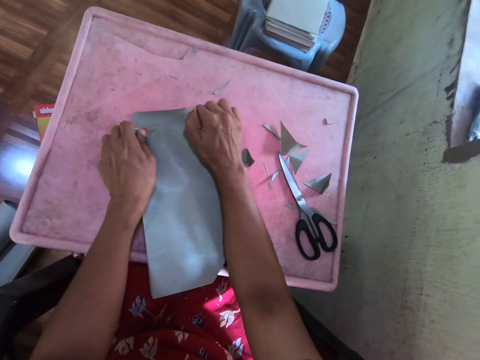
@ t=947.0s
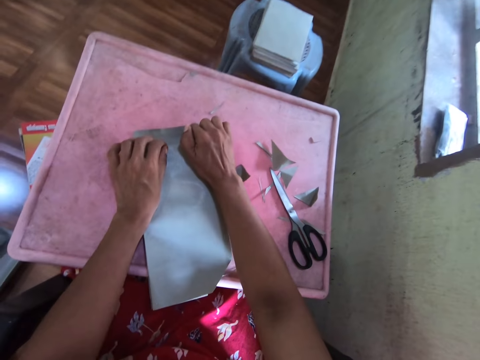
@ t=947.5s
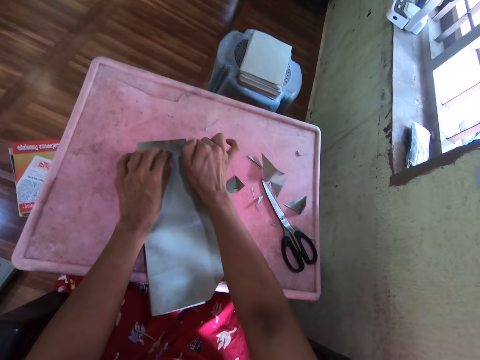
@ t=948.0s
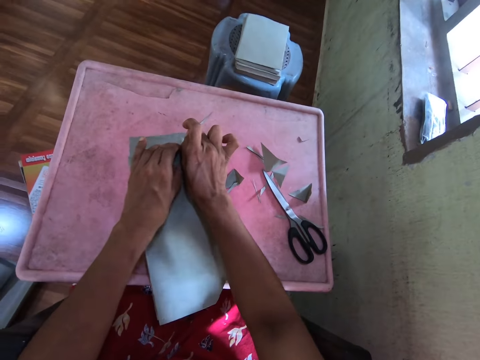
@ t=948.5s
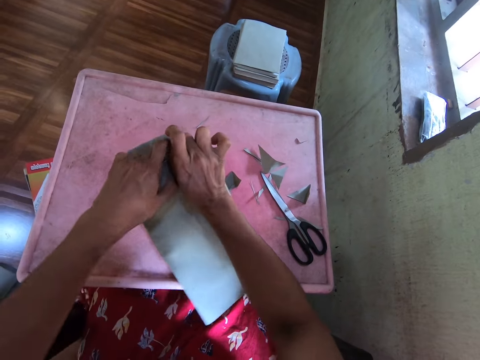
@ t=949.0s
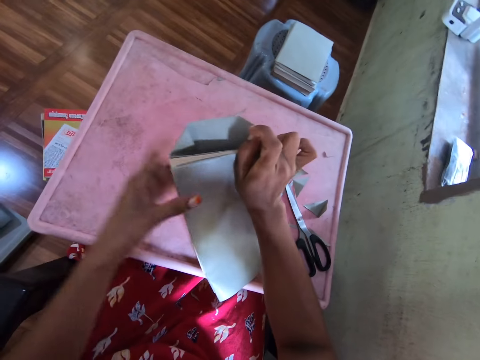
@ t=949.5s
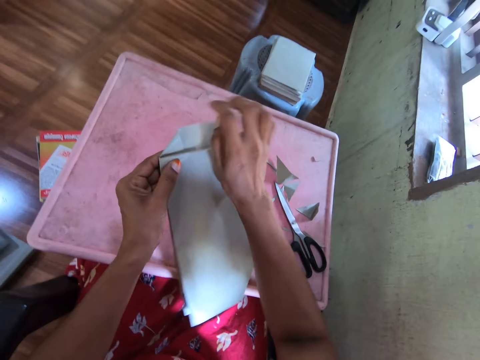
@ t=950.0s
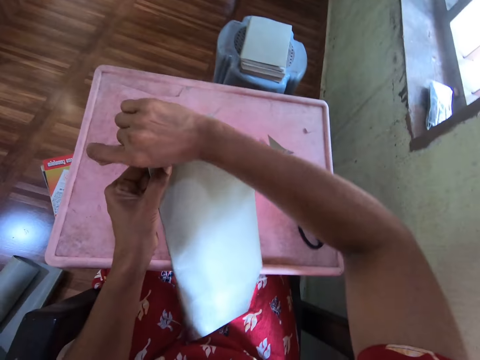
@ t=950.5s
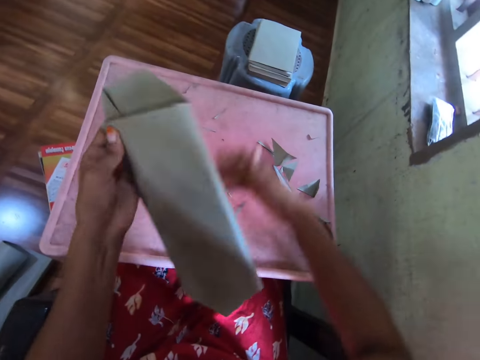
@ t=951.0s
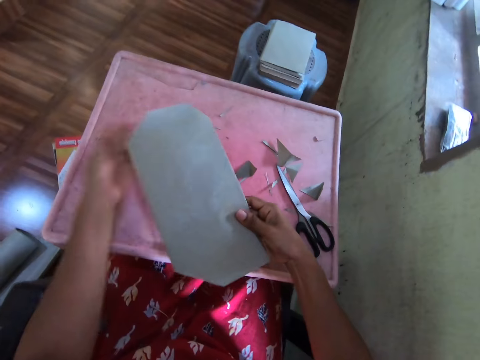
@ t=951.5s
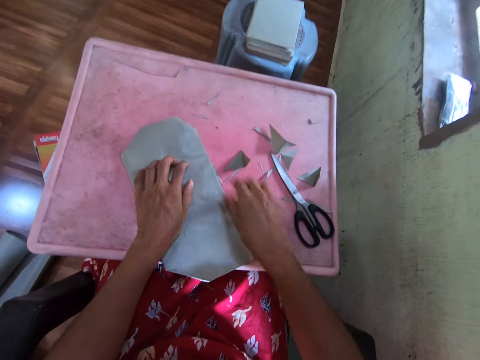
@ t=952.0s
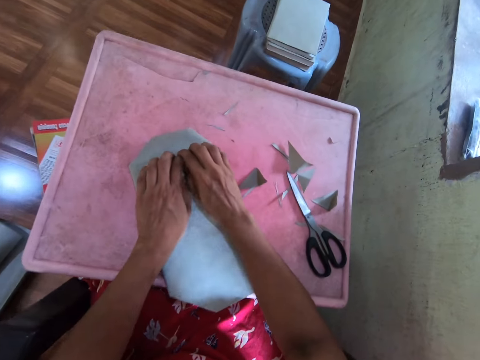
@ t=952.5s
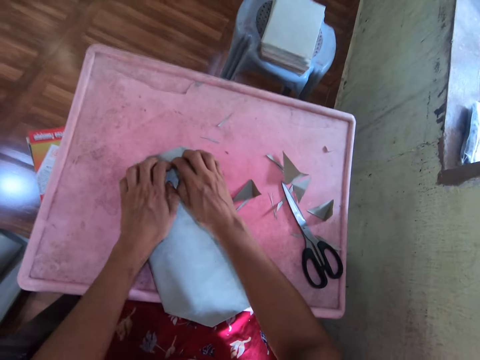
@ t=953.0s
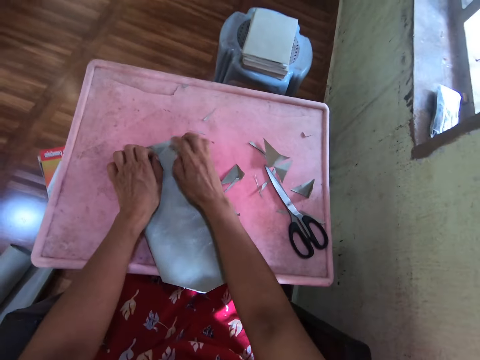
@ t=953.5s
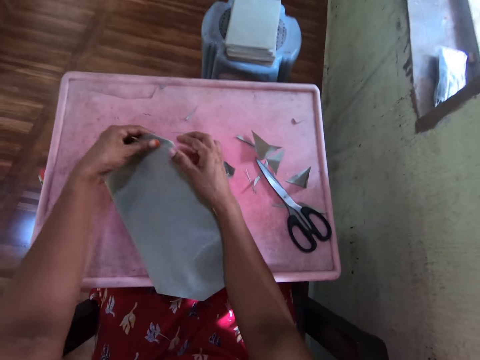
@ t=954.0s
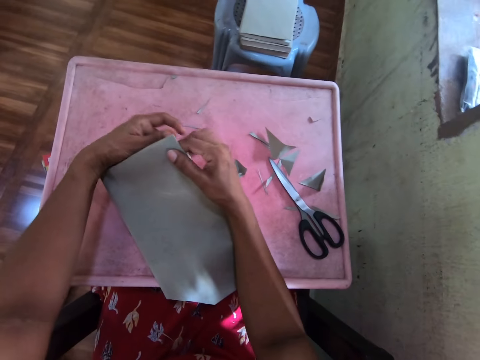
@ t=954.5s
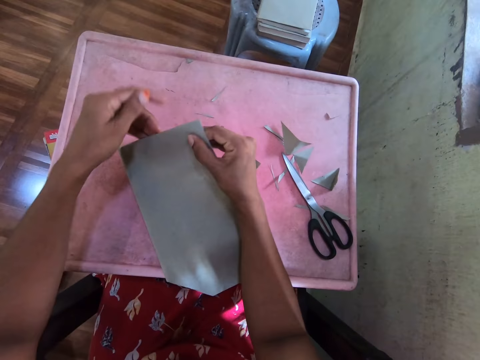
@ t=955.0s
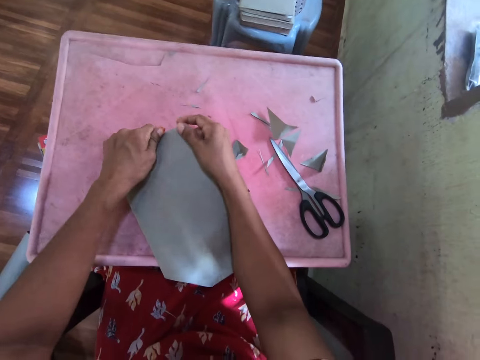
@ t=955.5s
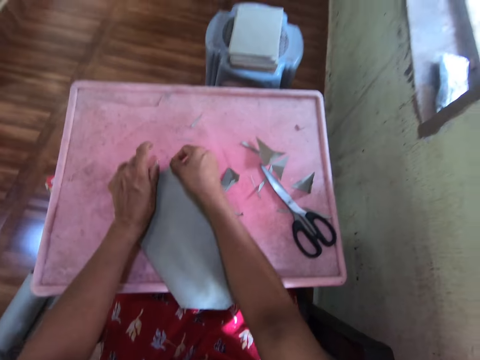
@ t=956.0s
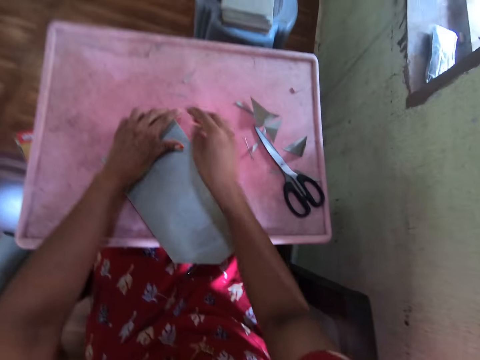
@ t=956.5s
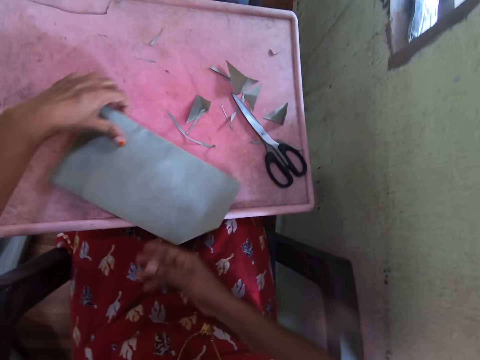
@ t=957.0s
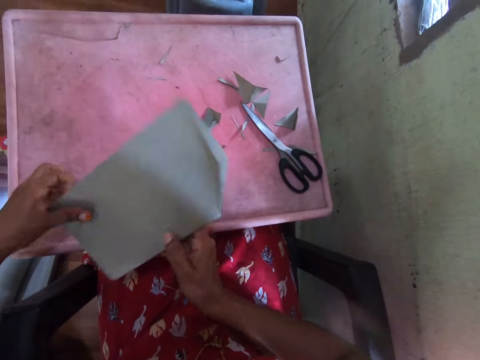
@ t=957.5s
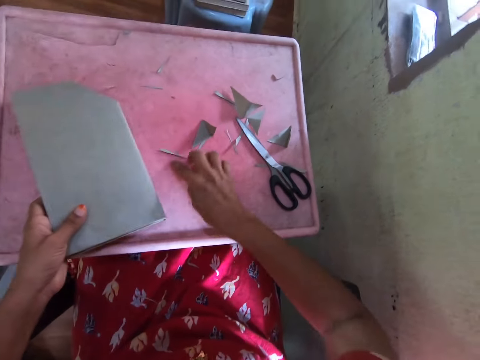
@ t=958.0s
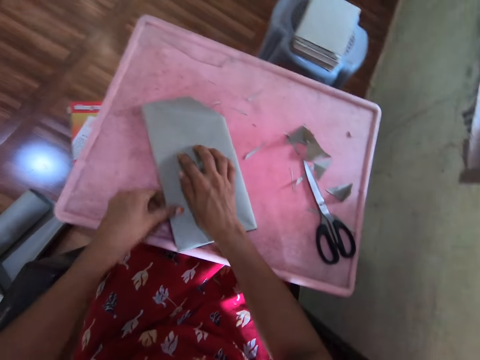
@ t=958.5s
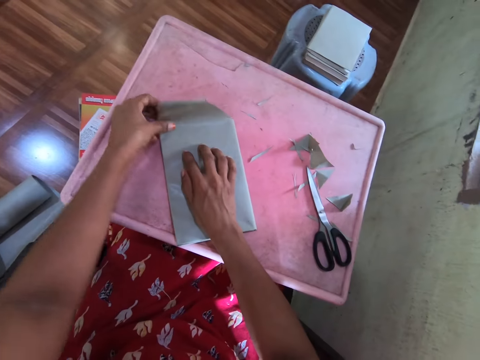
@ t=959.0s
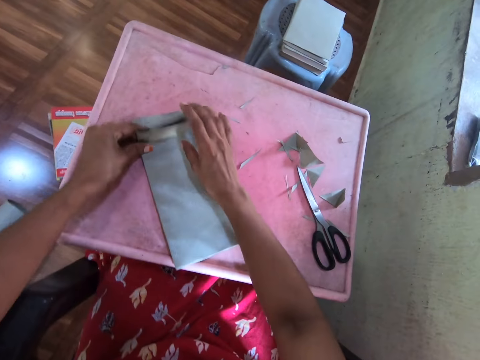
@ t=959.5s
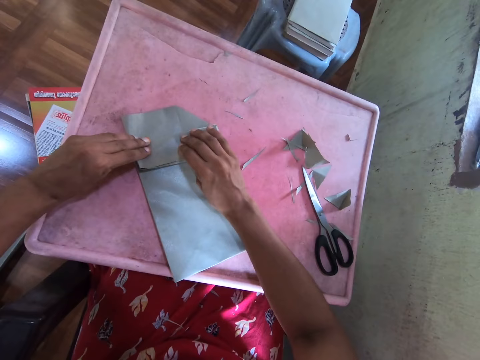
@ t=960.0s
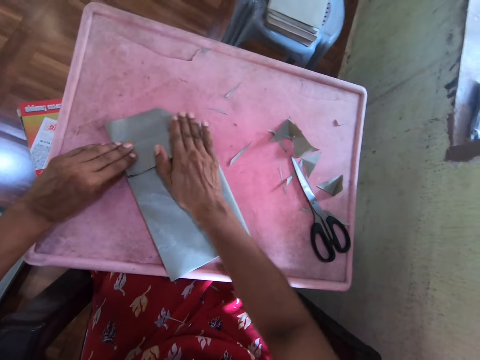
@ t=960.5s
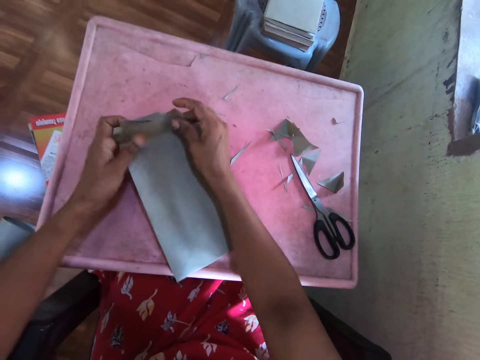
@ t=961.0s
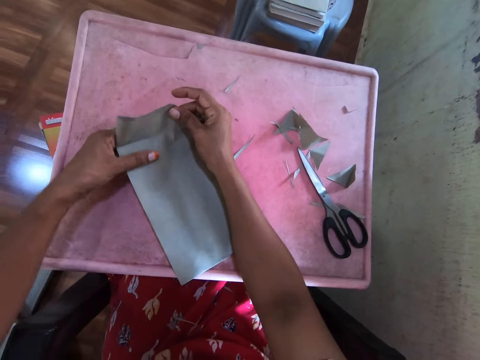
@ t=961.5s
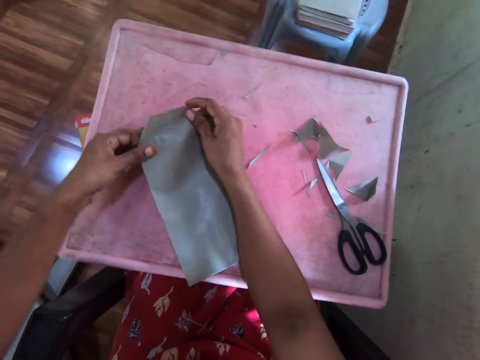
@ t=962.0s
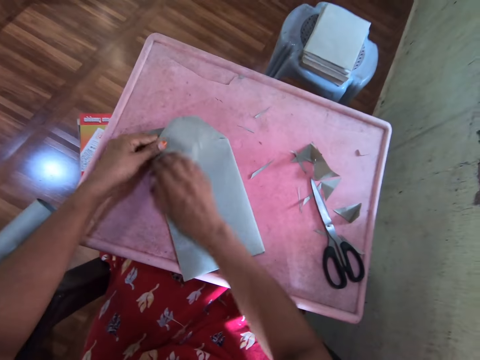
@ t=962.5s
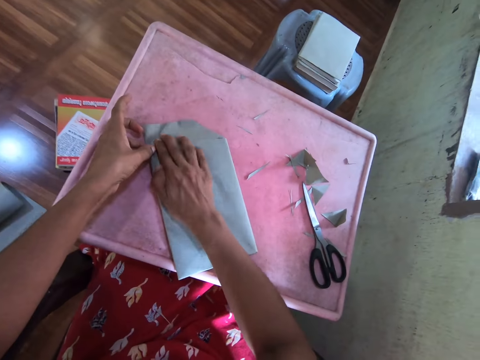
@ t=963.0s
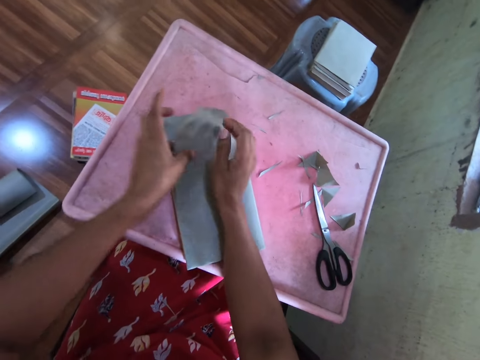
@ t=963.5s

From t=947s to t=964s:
The camera wearer flips the wrapped book with her hand. She drops the wrapped book on the tray with her right hand. She wraps the book with the cardboard on the tray with her hands. She moves the wrapped book on the tray with her hands. She turns the book. She moves cardboard pieces on the tray with her right hand. She wraps the book with the cardboard on the tray with her hands.

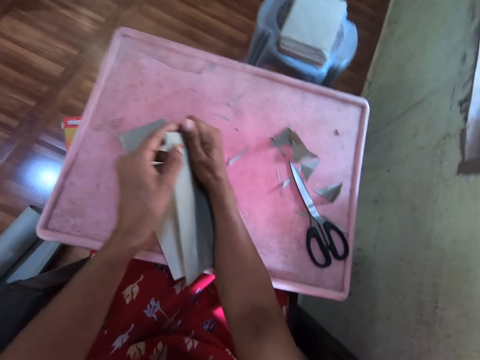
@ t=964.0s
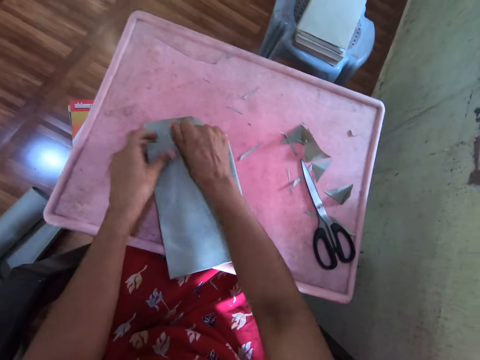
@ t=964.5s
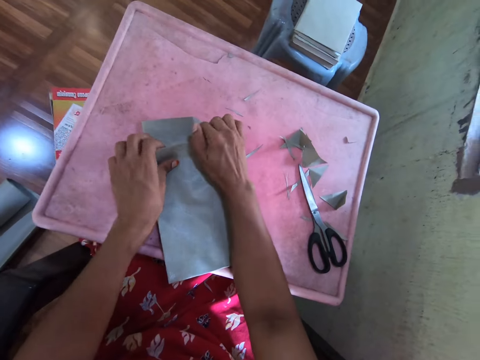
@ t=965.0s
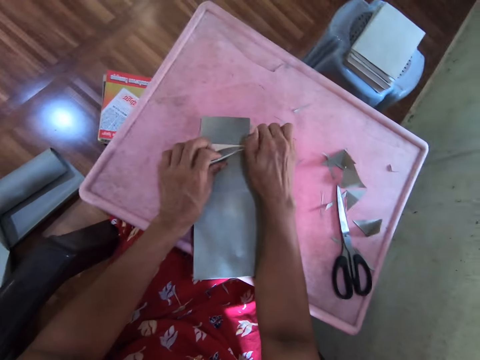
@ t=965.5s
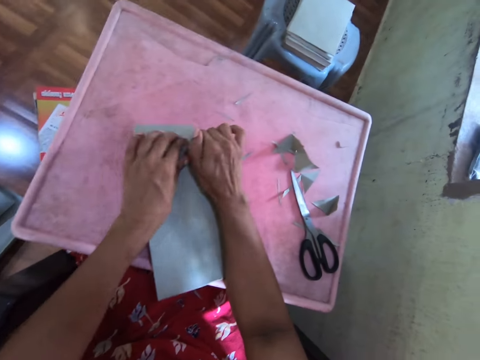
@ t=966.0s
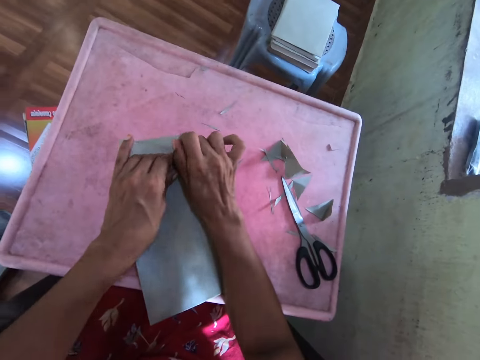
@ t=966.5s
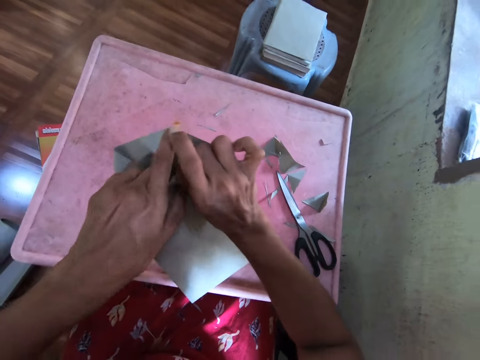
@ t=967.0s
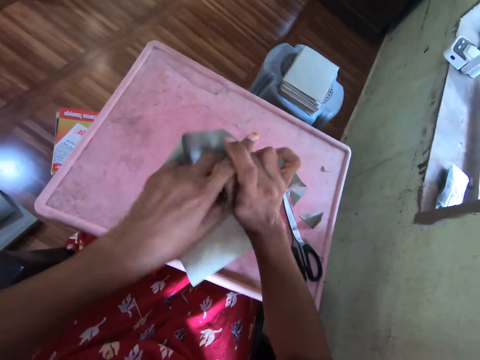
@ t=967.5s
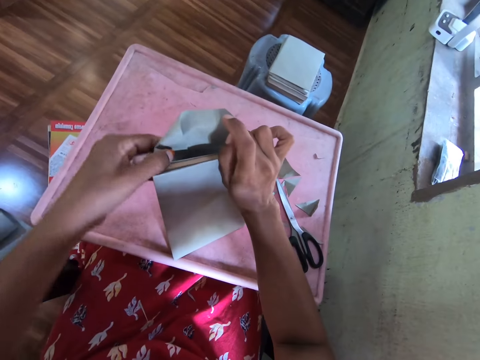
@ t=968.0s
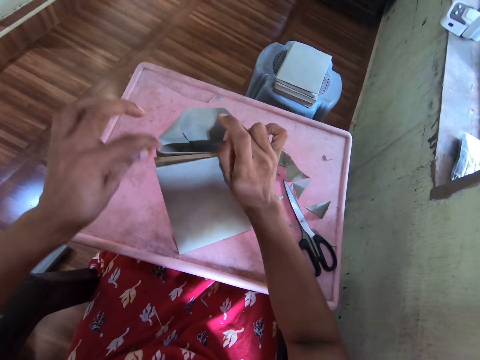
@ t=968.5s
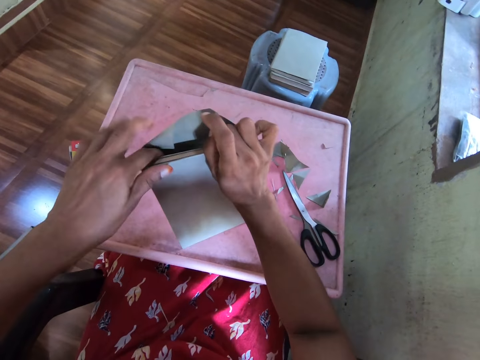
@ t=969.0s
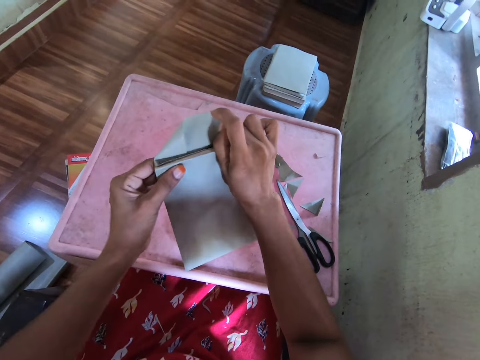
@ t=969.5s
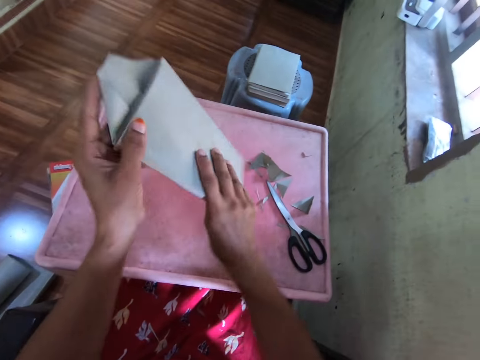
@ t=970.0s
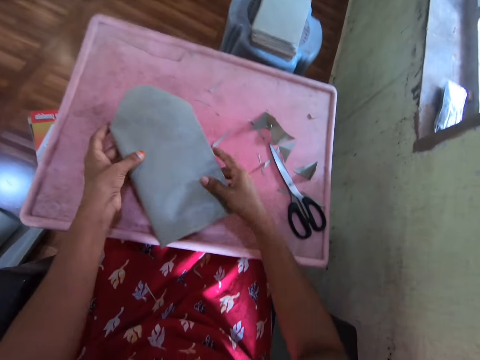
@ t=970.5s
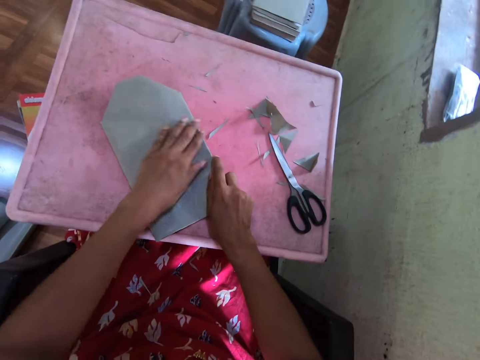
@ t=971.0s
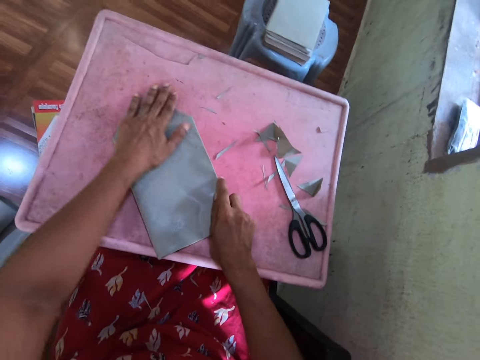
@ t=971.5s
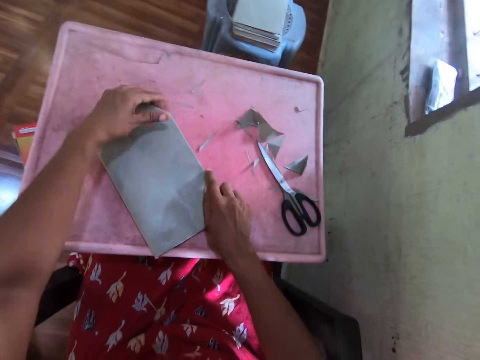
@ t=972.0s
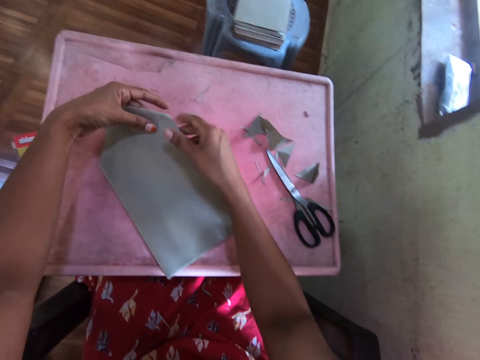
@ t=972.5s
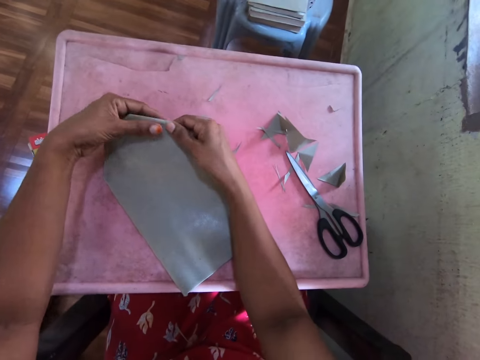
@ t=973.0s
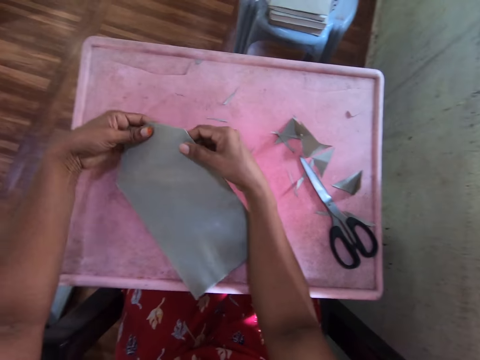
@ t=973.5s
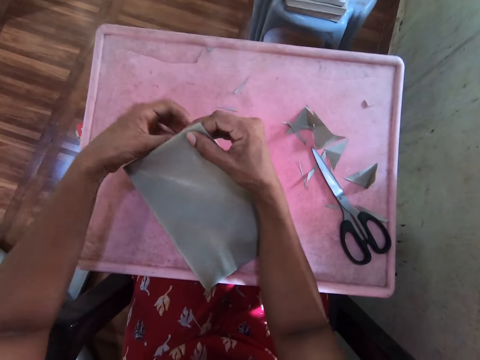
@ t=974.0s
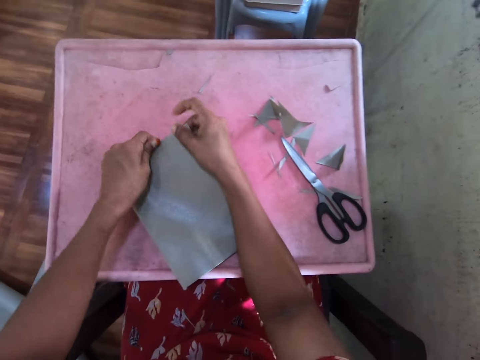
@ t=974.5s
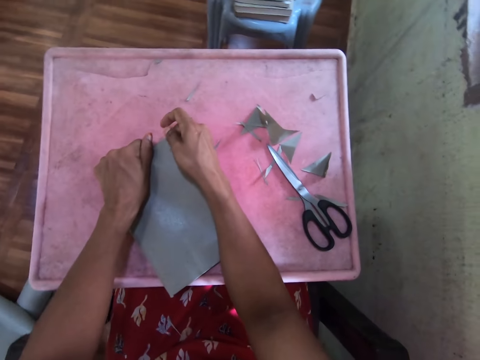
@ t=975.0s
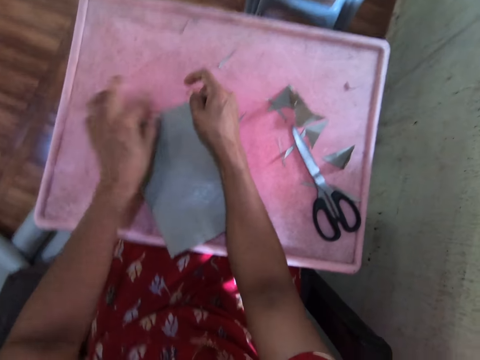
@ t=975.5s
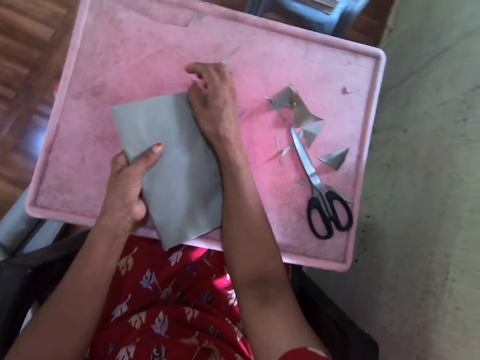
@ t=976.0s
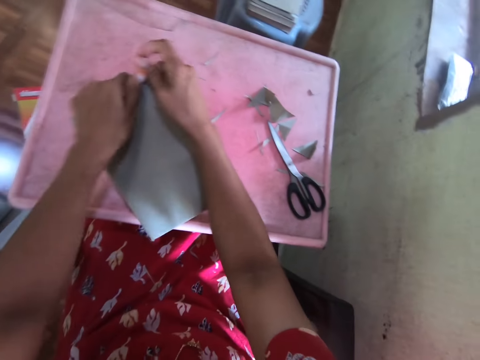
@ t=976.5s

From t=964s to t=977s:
The camera wearer flips the wrapped book with her hands. She places the wrapped book on the tray with her hands. She wraps the book with the cardboard on the tray with her hands.
